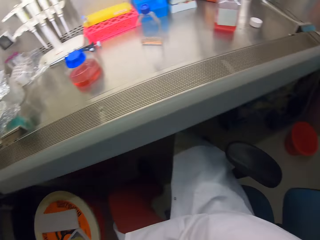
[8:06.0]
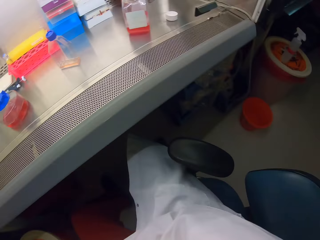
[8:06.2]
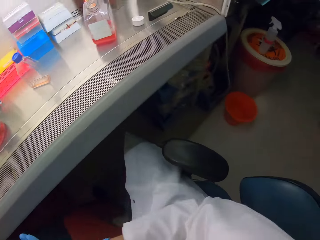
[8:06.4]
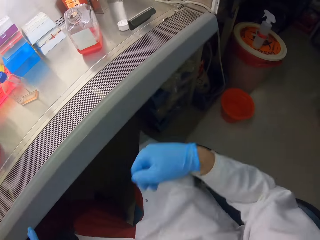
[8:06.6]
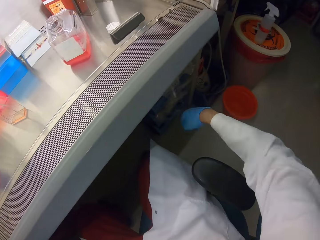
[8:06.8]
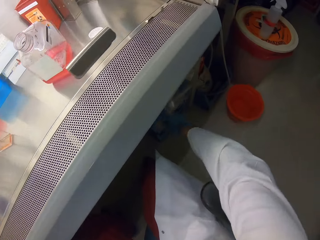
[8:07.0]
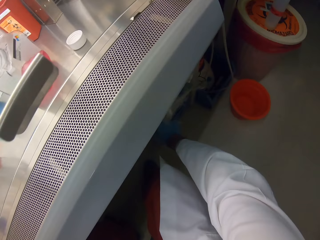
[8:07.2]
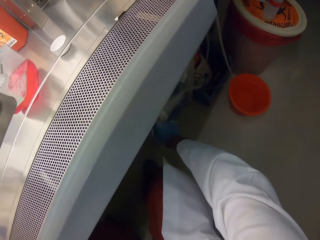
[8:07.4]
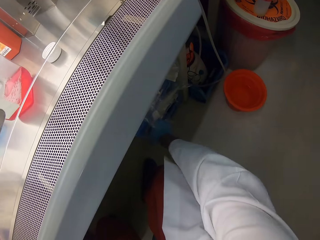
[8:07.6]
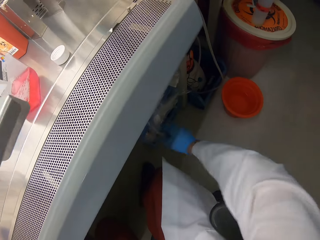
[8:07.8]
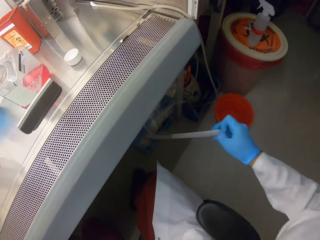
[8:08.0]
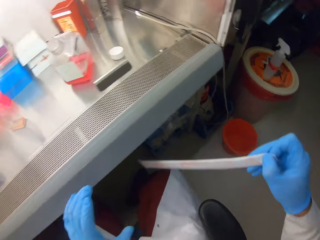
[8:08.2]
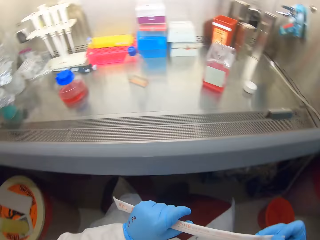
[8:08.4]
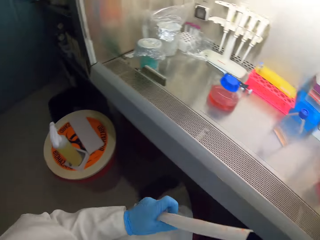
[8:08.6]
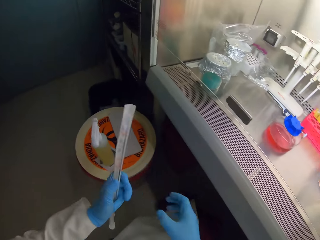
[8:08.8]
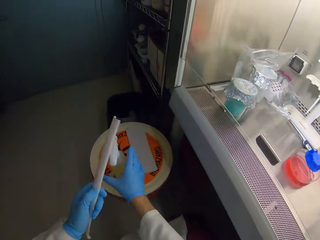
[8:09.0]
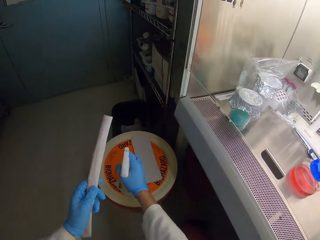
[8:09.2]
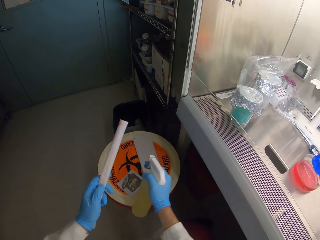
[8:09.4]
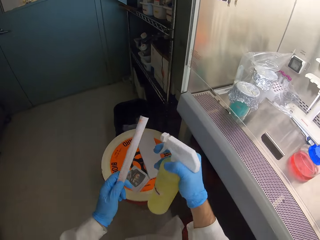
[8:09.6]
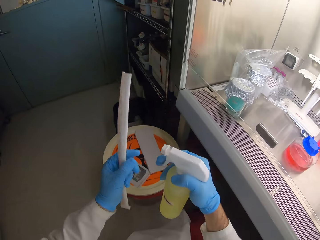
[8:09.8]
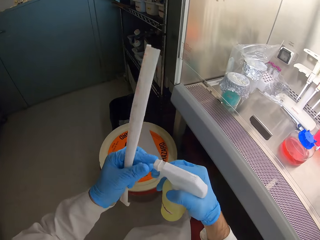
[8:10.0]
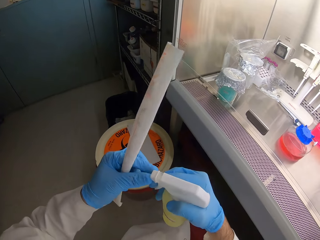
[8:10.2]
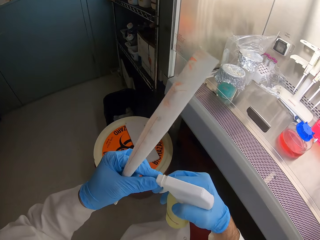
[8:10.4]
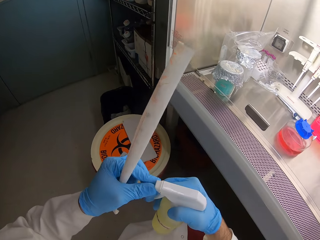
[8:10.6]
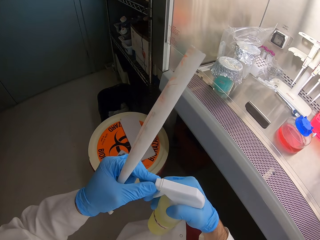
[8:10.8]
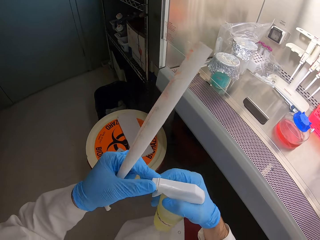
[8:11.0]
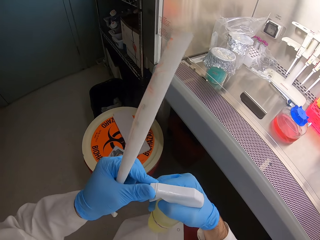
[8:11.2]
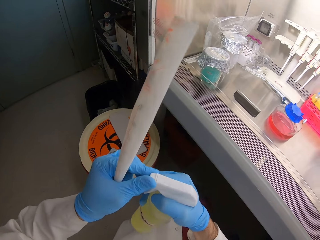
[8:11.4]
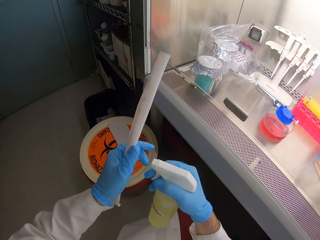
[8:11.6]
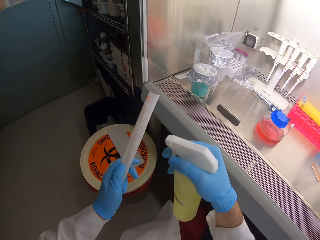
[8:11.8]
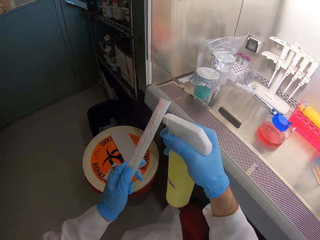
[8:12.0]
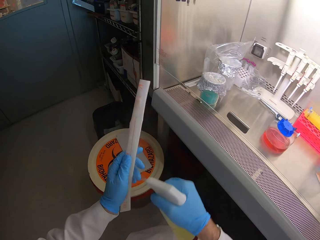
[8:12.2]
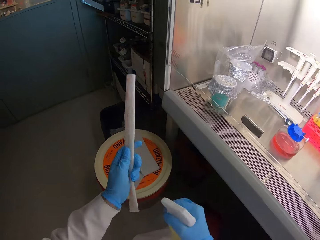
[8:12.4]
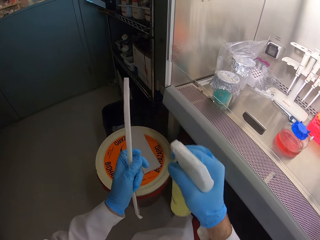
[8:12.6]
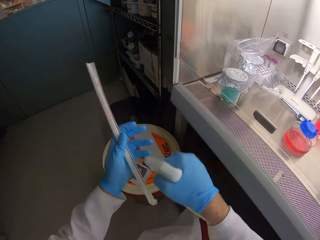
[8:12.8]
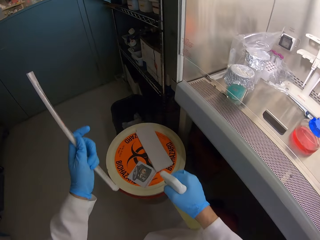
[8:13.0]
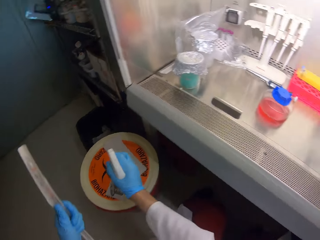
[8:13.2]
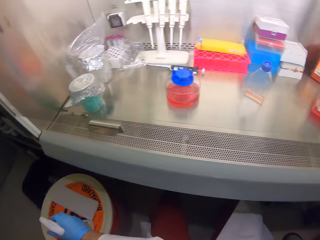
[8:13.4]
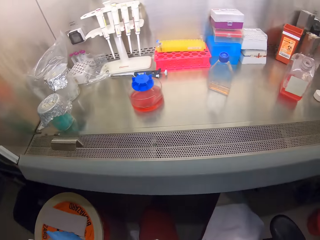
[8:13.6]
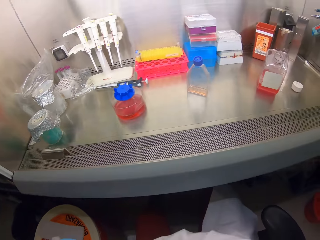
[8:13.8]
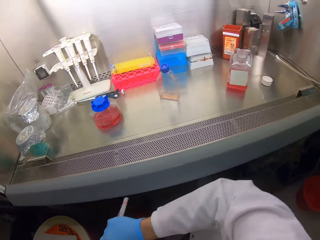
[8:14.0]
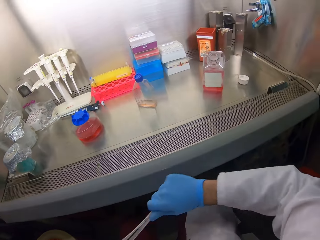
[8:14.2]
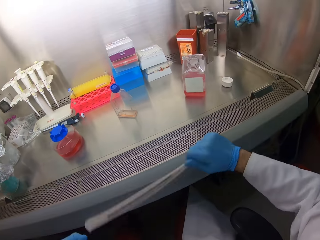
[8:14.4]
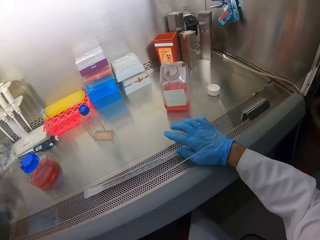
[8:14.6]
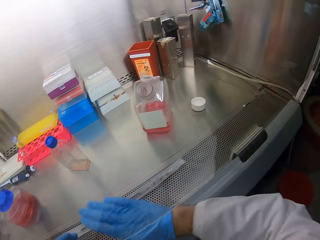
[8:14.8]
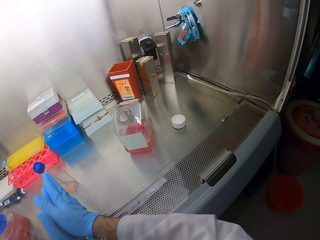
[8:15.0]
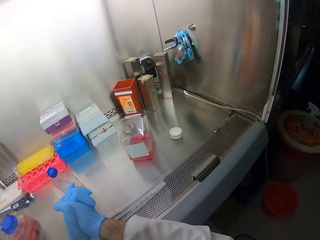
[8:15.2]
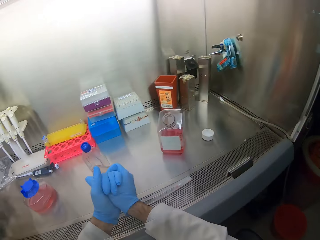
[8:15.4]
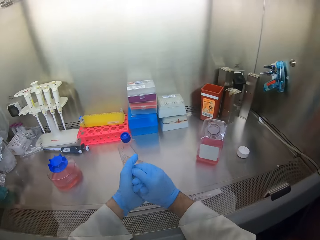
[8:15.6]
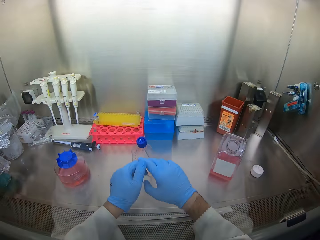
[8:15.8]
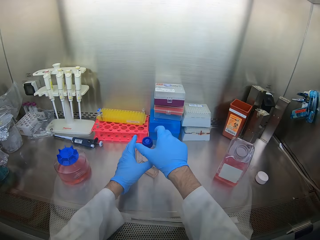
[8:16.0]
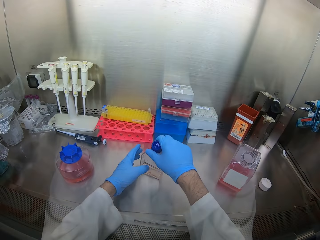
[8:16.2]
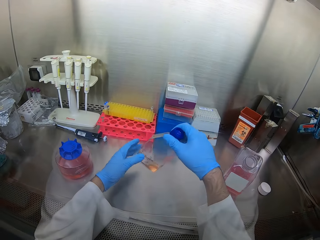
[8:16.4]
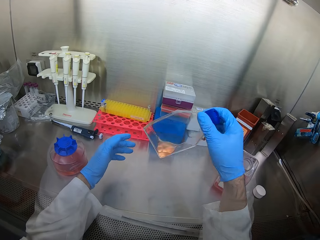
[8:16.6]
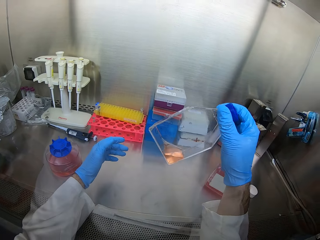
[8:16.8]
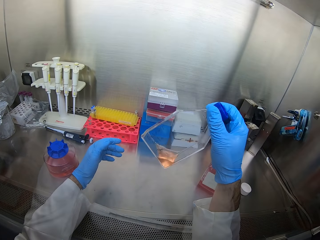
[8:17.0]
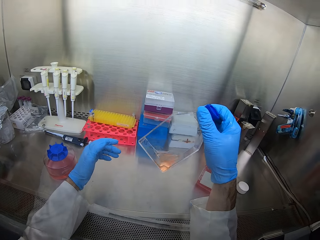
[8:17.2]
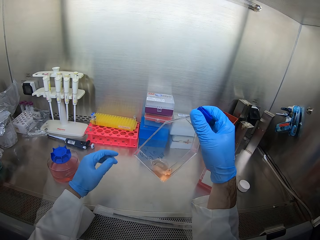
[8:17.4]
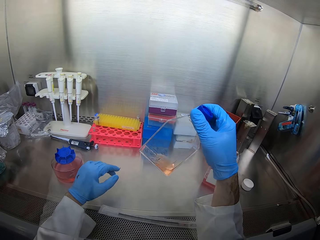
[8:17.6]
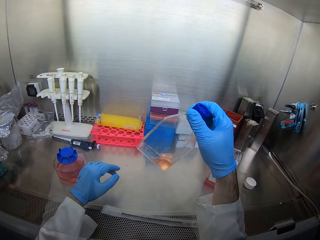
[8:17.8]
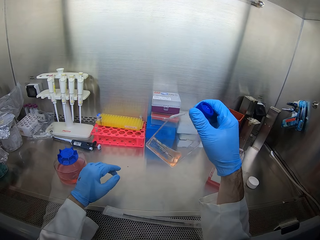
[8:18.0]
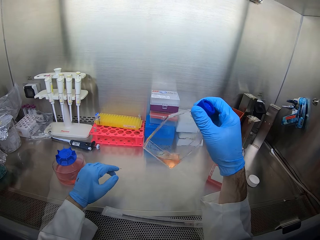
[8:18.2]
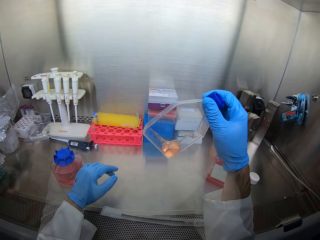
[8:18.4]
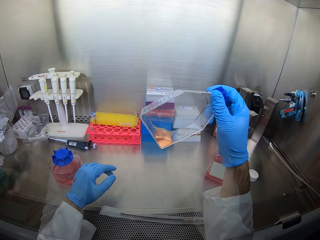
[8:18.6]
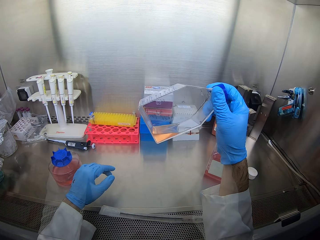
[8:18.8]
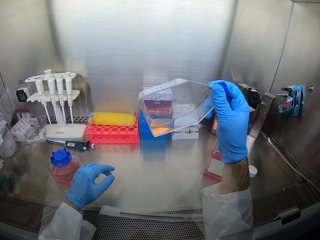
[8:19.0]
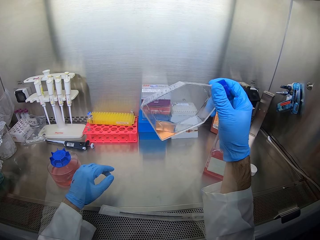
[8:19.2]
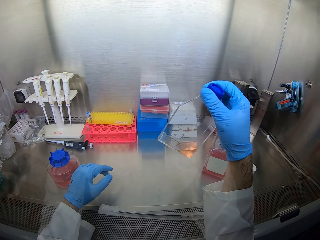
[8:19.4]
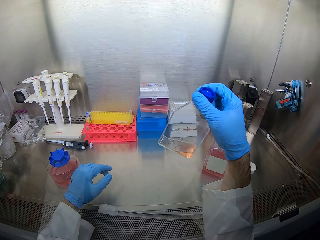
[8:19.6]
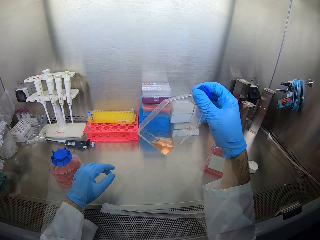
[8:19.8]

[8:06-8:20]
The camera wearer sanitizes hands. They pick up something. They sanitize something. They return the sanitizer. They sanitize hands. They pick up a bottle of something. They look at the bottle of something.

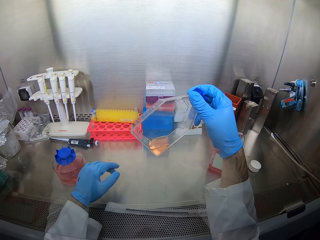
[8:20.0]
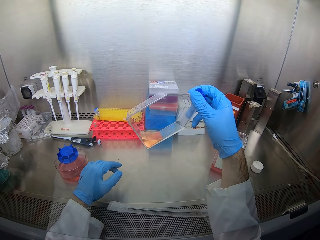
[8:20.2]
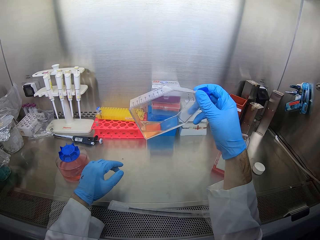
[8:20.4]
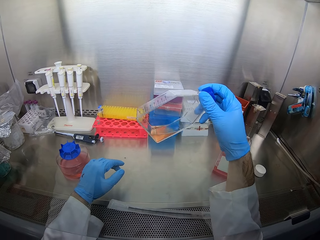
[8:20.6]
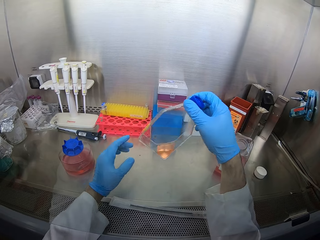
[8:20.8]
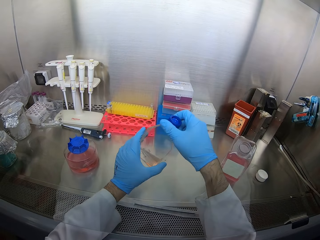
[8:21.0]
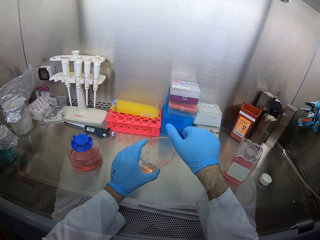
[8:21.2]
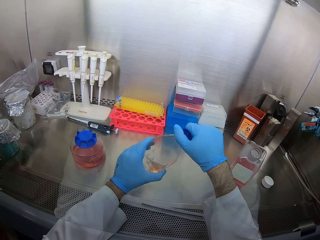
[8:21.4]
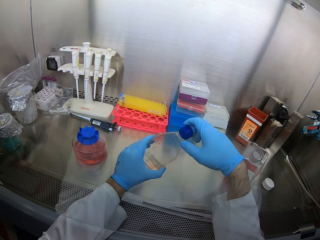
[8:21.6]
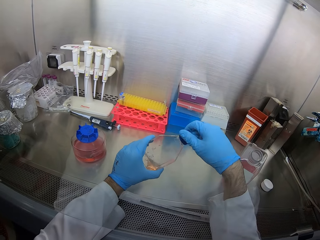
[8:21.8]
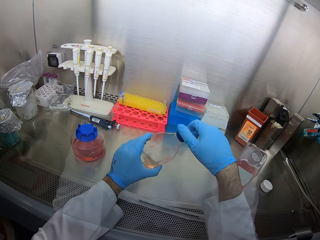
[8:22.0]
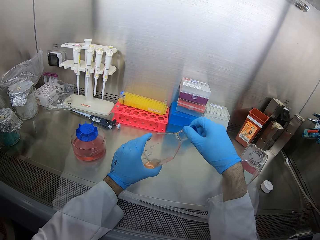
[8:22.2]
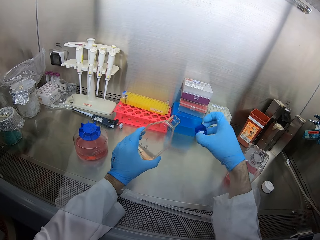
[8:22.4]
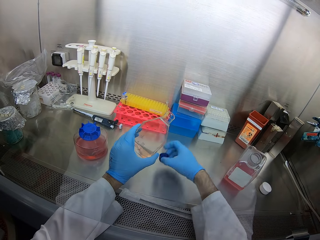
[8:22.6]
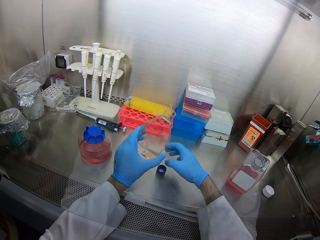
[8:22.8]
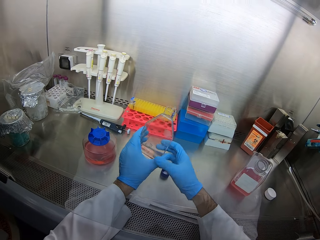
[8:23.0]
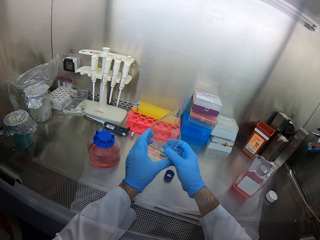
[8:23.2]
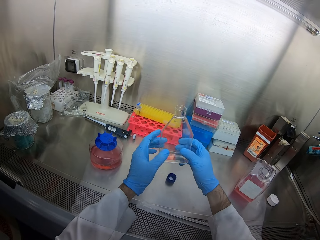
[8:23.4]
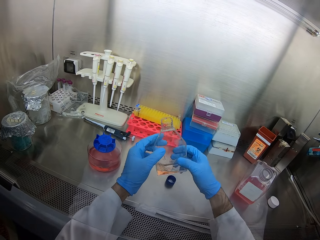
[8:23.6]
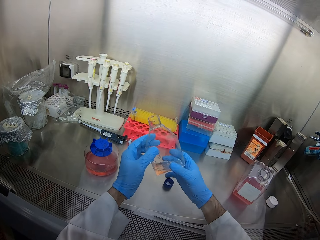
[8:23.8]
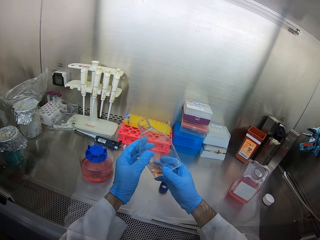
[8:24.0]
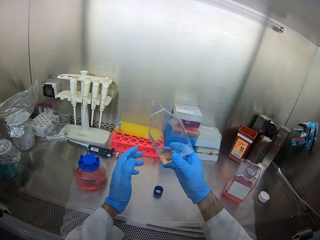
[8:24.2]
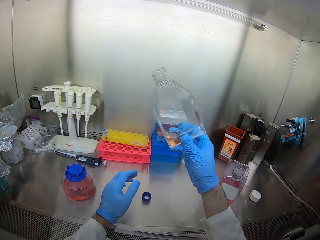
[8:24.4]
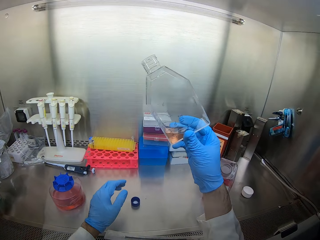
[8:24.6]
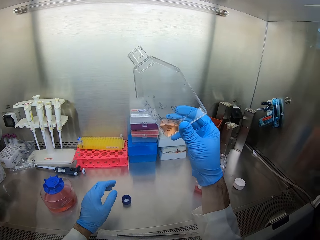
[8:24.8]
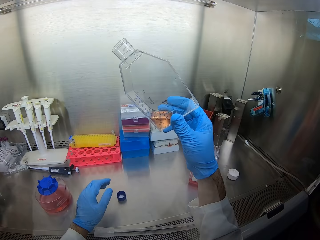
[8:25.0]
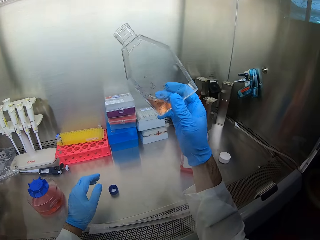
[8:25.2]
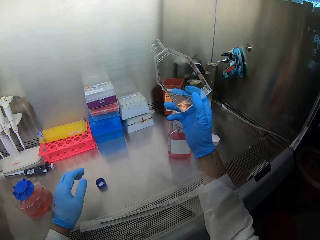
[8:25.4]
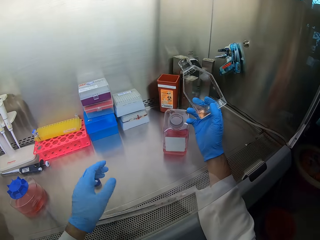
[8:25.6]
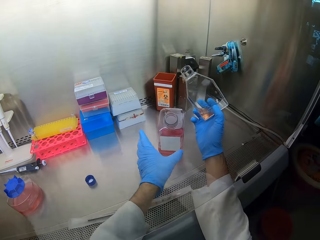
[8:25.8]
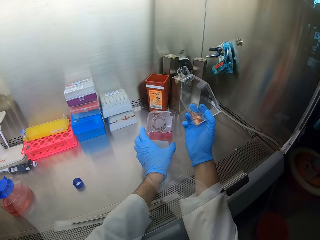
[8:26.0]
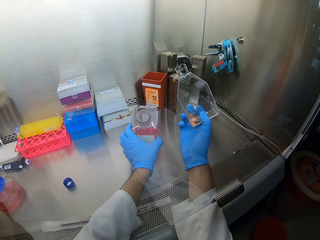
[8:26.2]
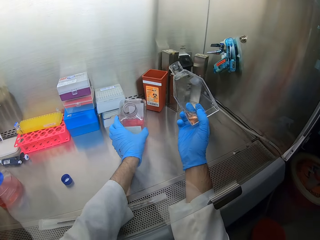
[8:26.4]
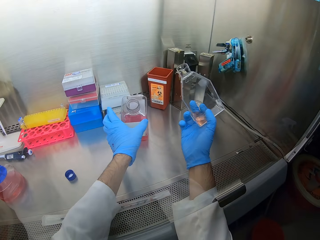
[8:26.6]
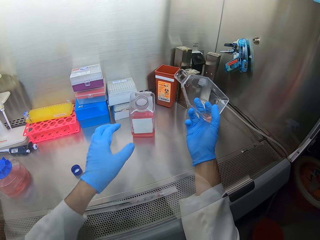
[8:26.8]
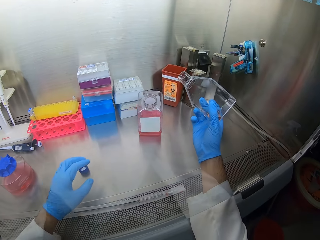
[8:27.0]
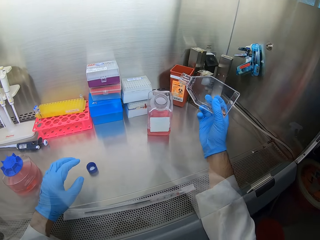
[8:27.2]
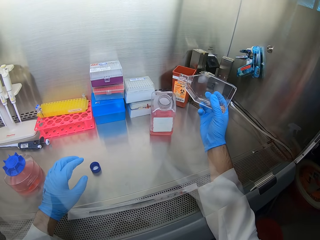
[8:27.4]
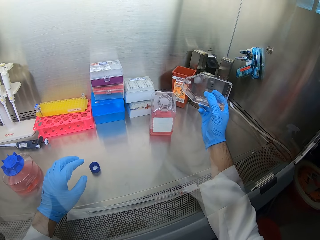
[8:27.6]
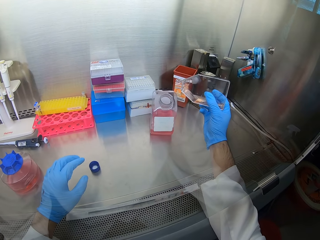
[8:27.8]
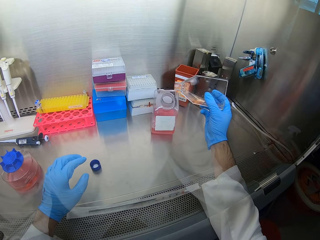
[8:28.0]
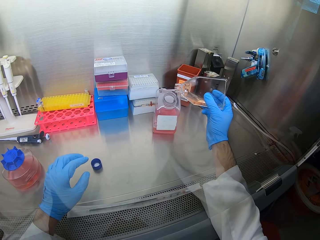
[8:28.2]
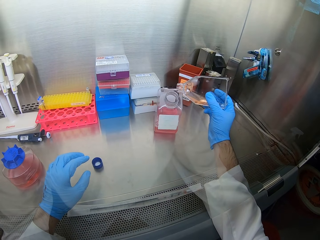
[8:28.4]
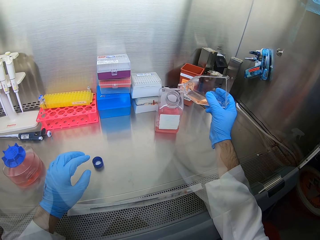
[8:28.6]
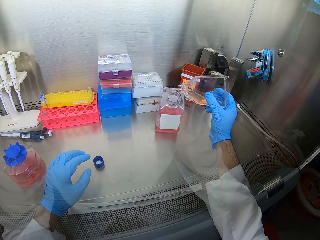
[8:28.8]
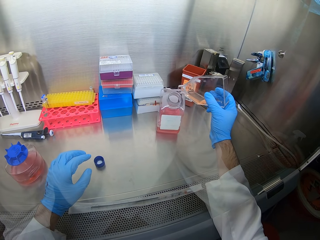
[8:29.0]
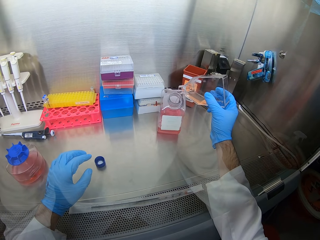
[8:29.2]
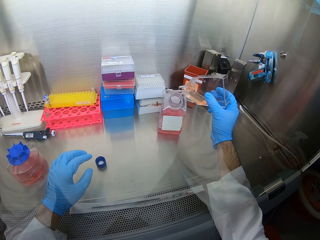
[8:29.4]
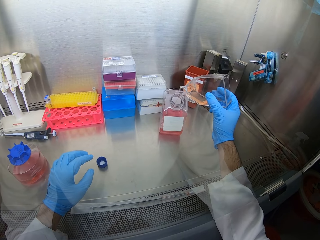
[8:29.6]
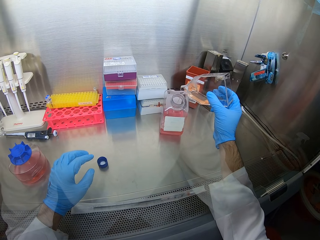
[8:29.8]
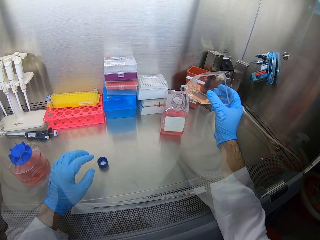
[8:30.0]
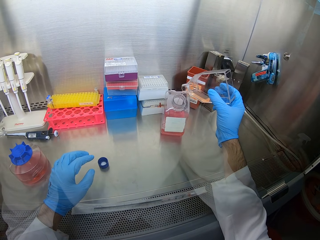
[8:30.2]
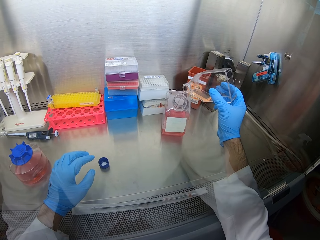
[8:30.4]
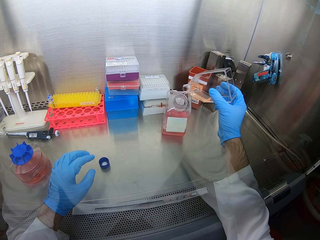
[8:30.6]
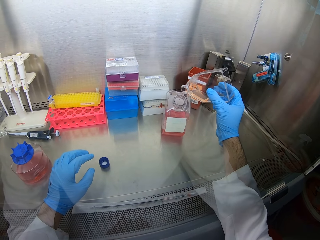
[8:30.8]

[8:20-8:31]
The camera wearer opens a bottle of something. They mix liquids. They put a bottle top on the machine. They look at a bottle of something. They push a bottle of something. They add something to a bottle of something.
